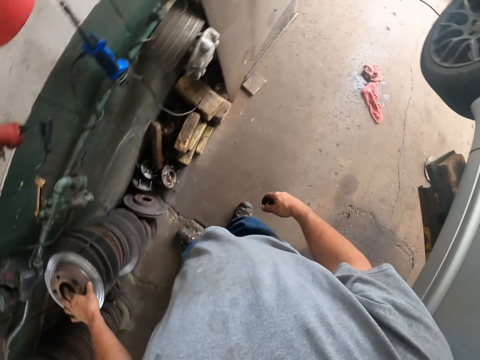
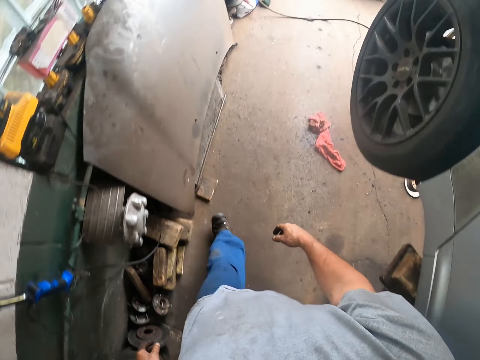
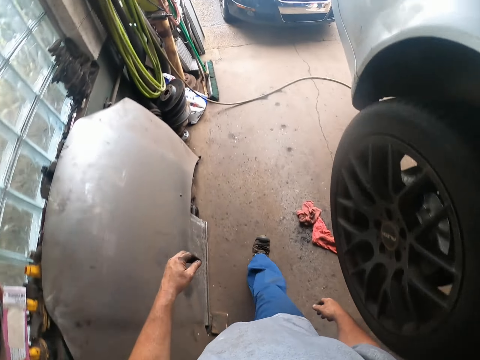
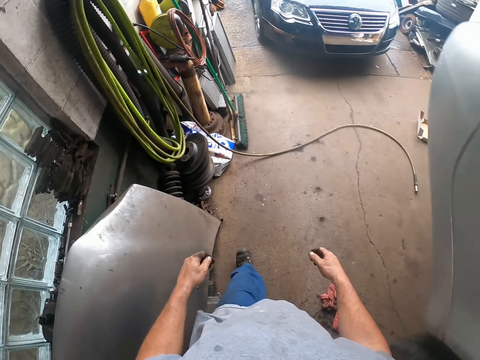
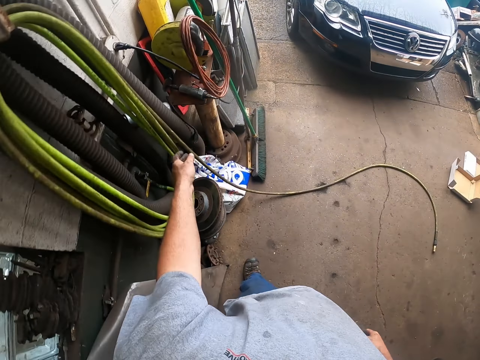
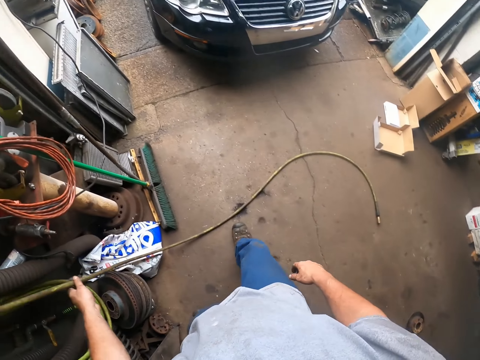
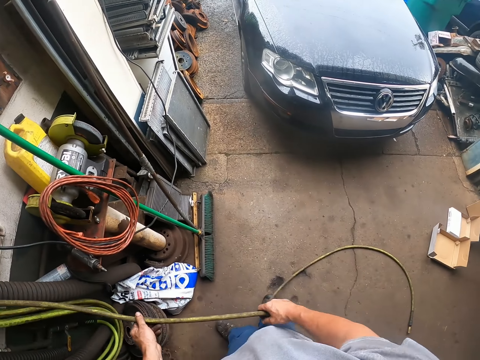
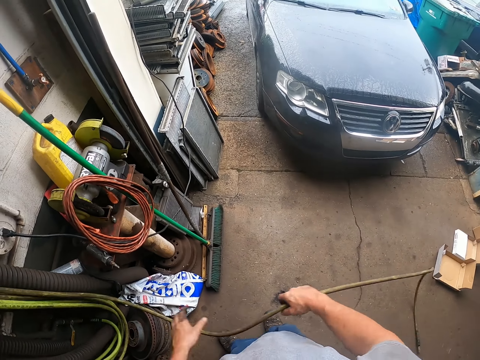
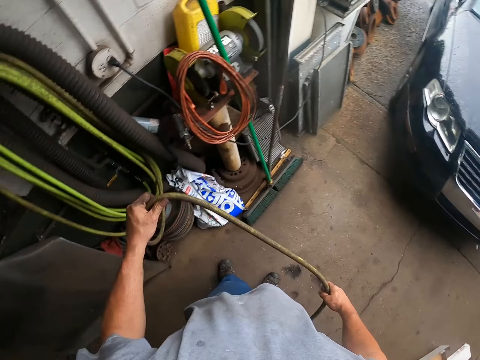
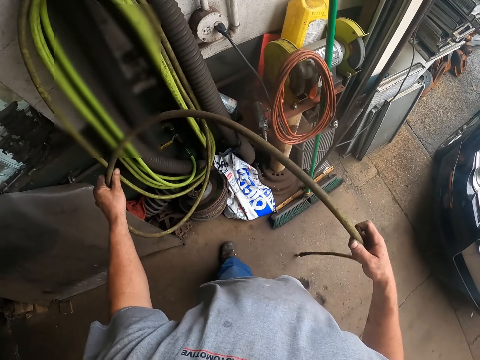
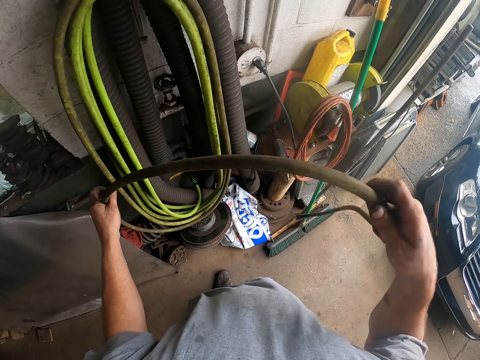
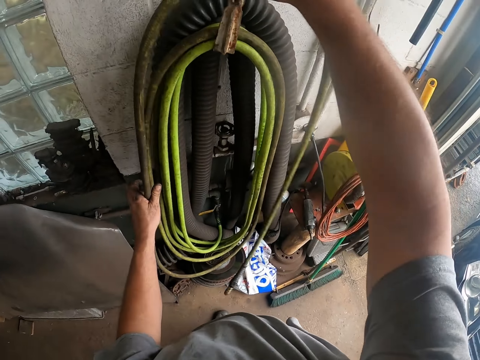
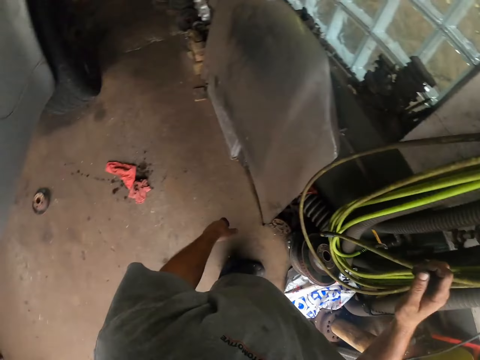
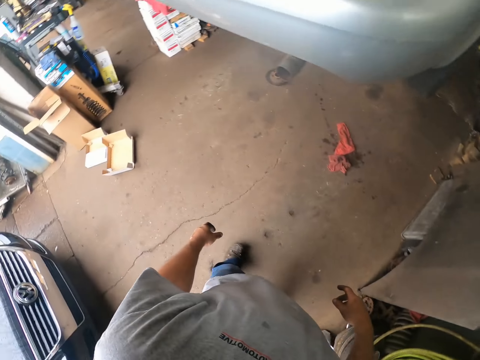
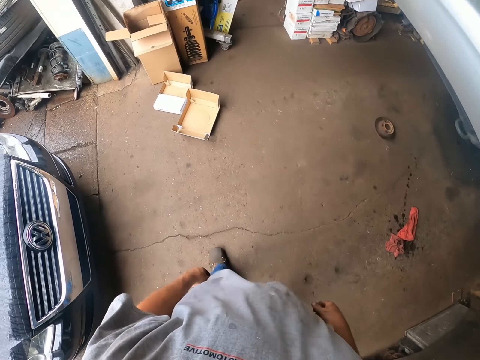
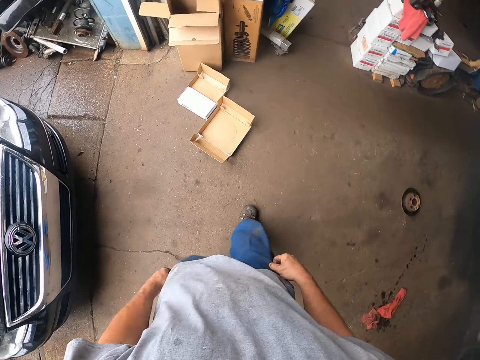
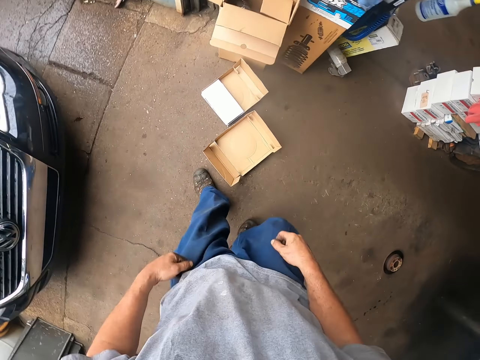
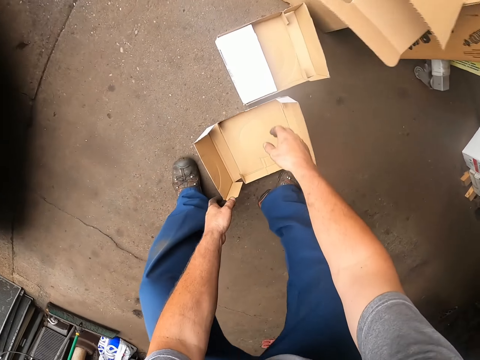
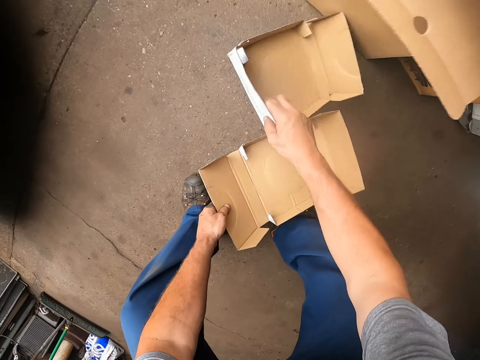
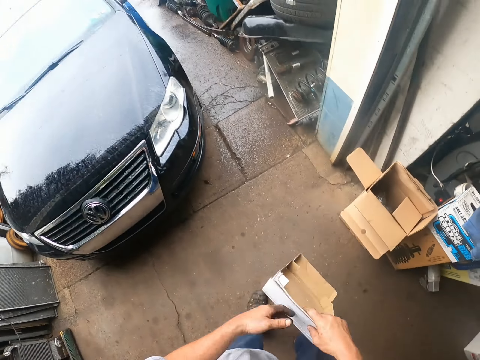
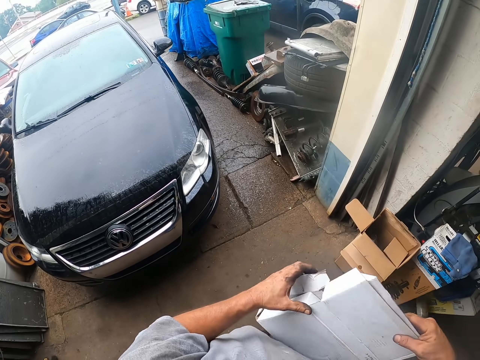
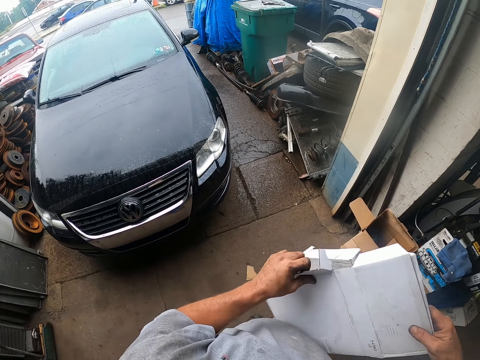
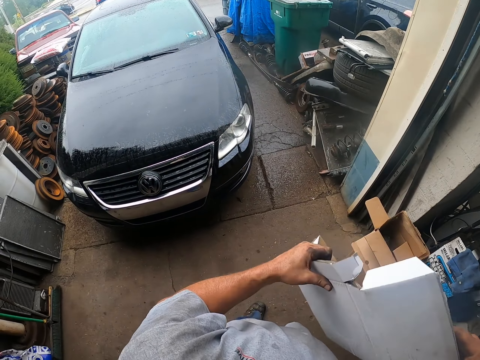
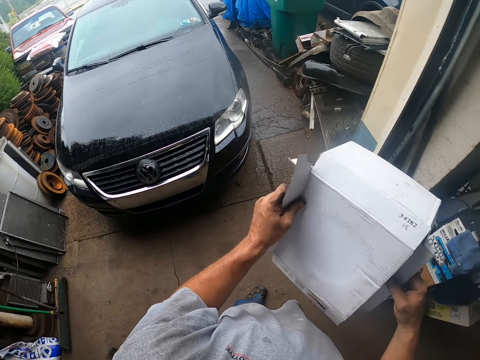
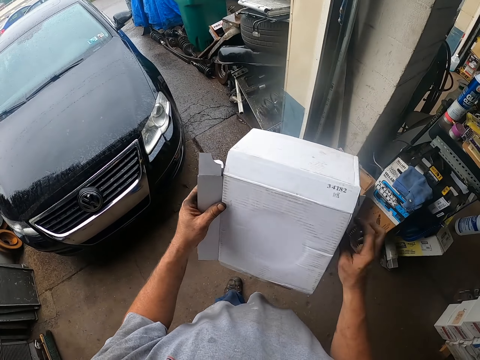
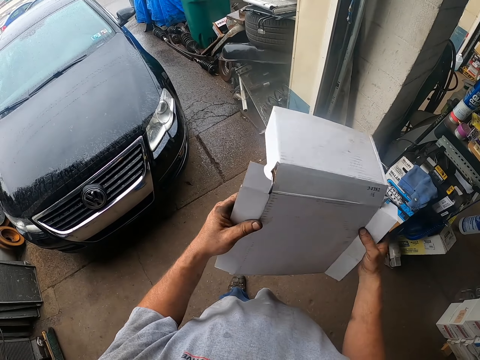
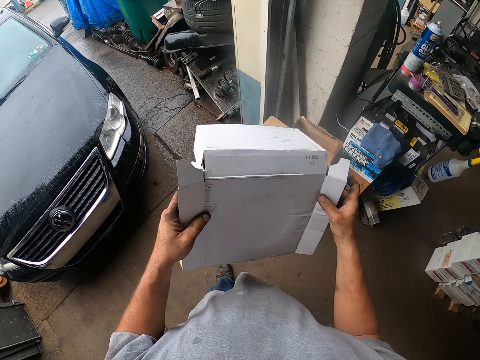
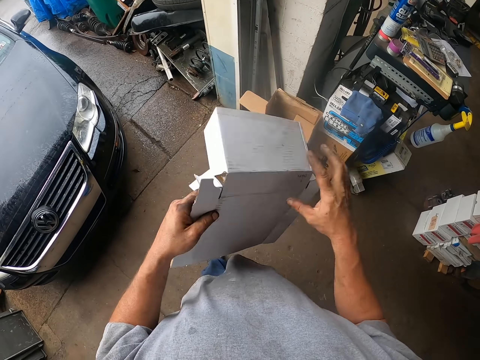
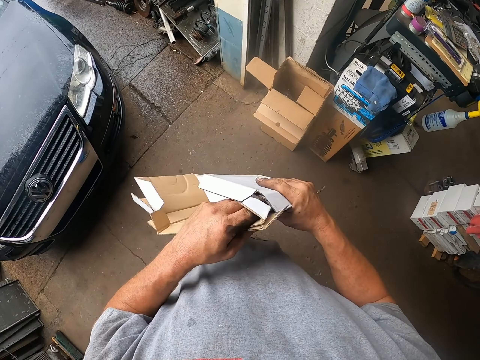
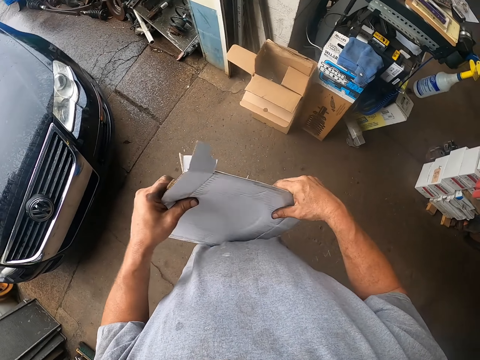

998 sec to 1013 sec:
The camera wearer walks to the pipe. They adjust the pipe. They wind the pipe on the wall. They walk to the boxes. They pick up the cardboard box on the floor. They fold the boxes.

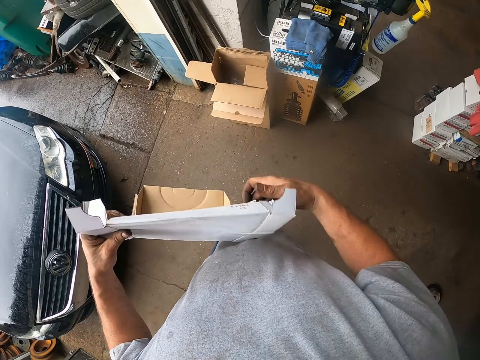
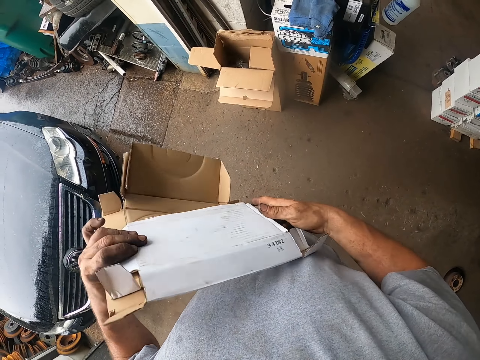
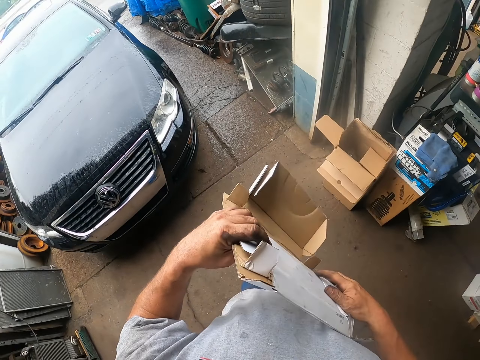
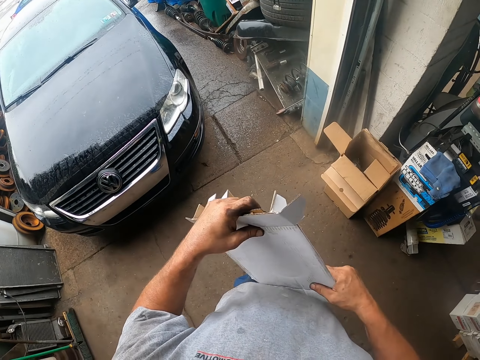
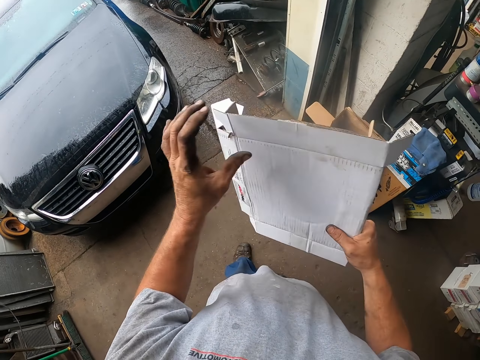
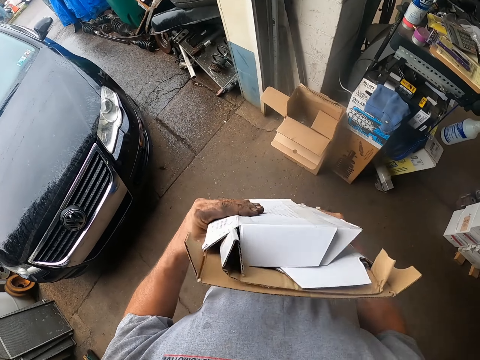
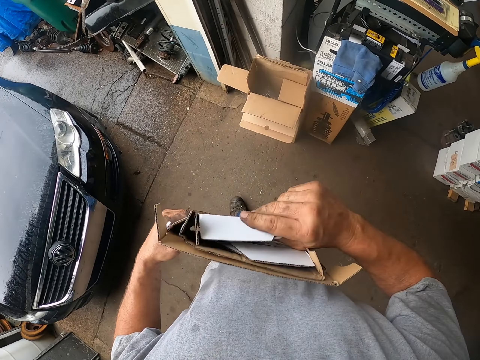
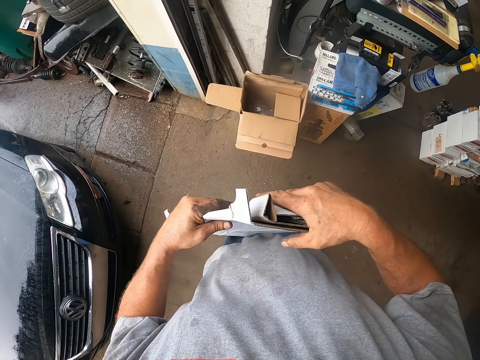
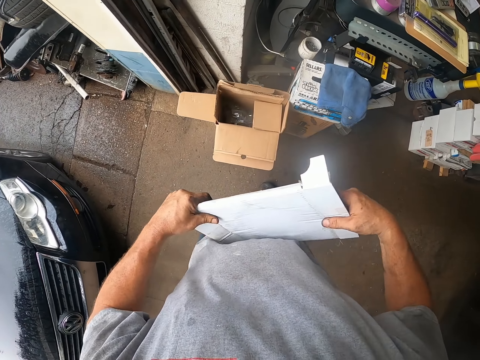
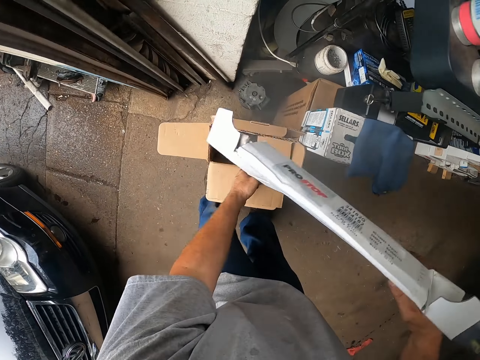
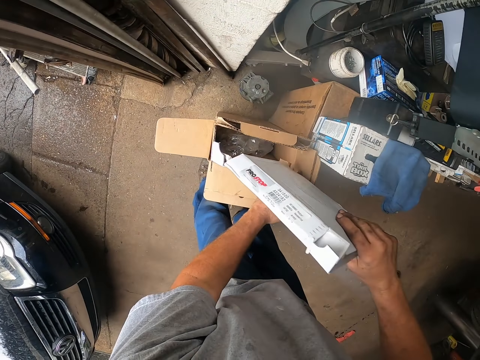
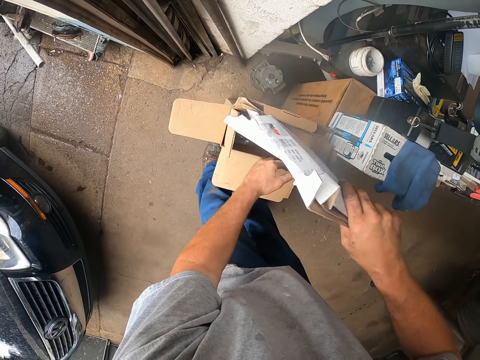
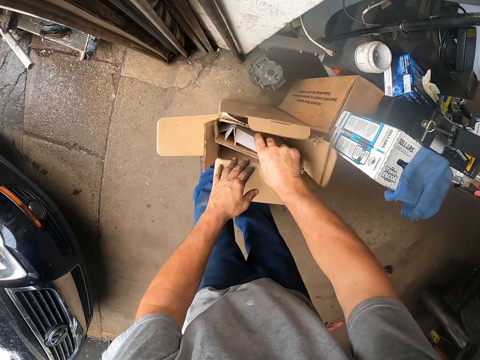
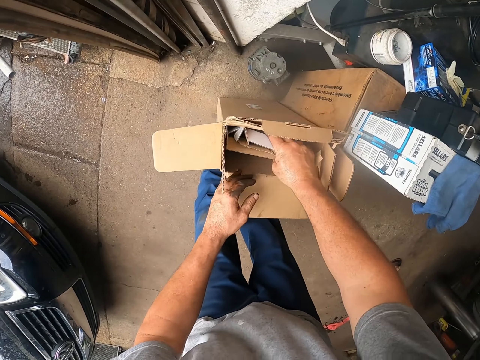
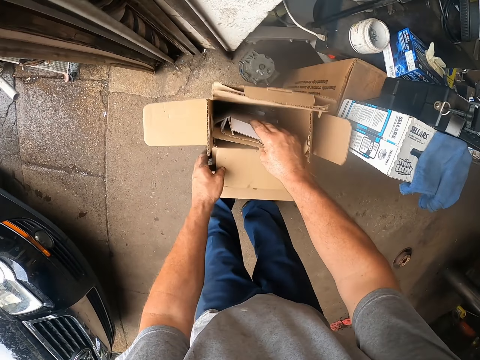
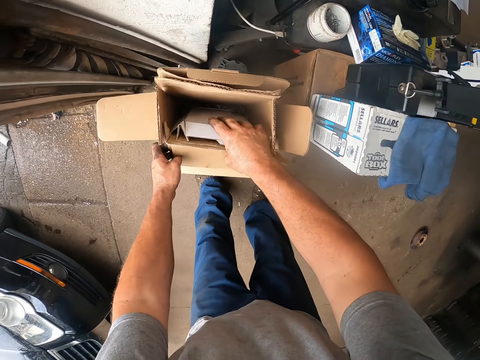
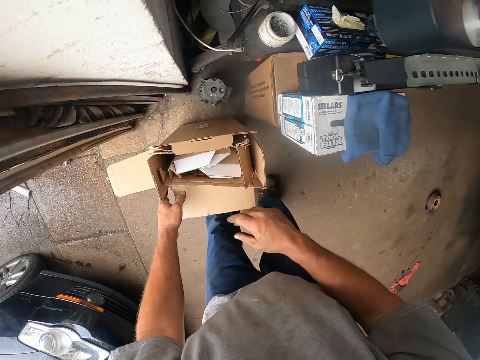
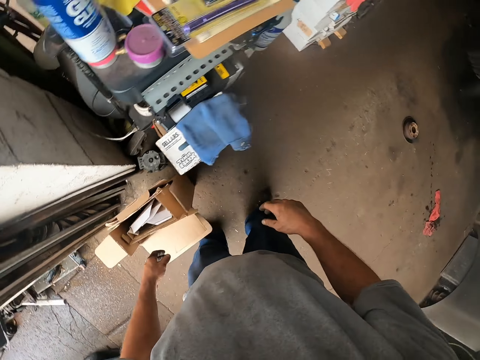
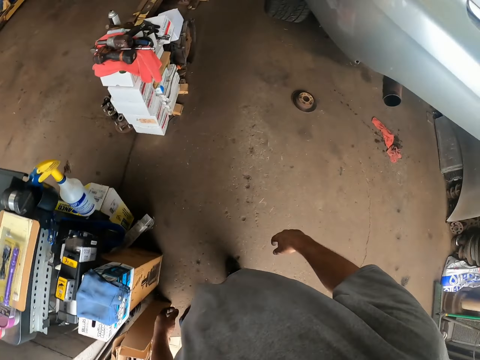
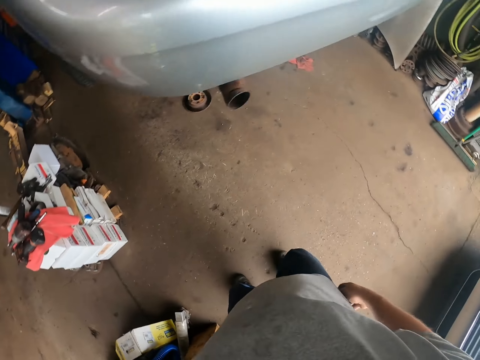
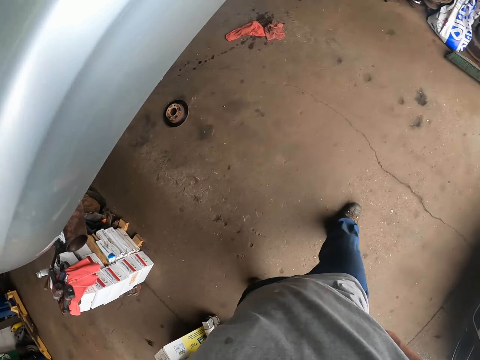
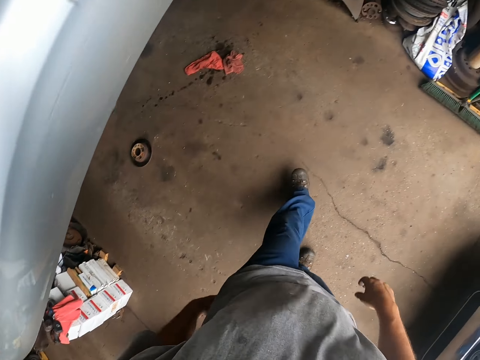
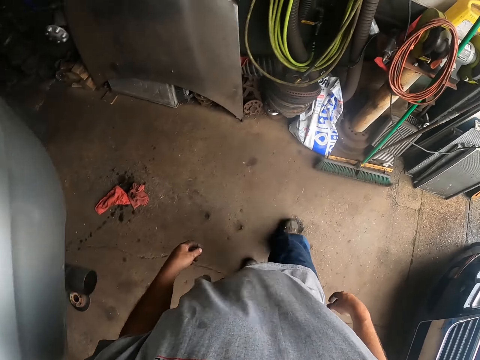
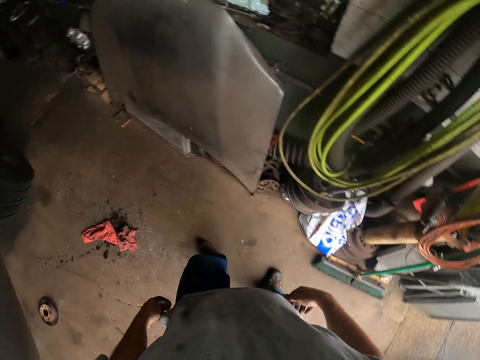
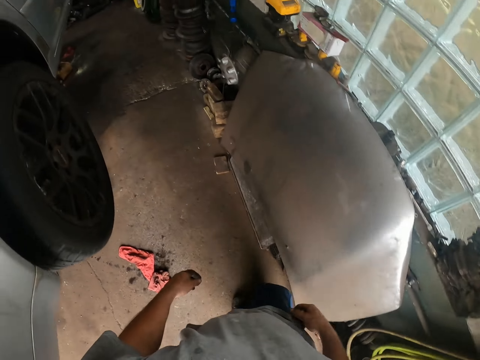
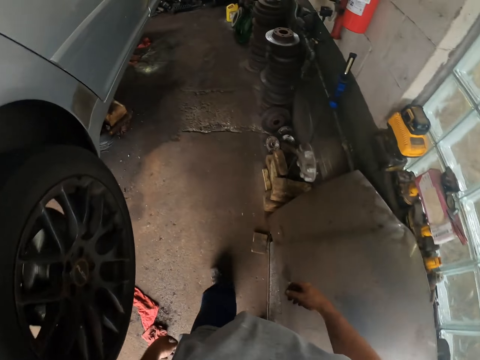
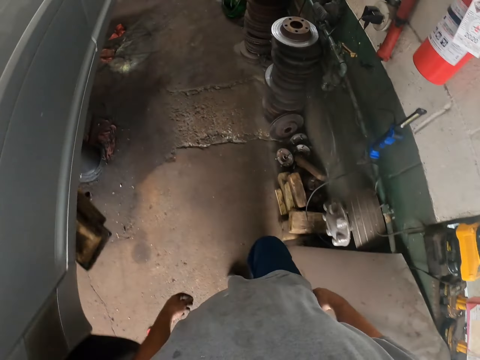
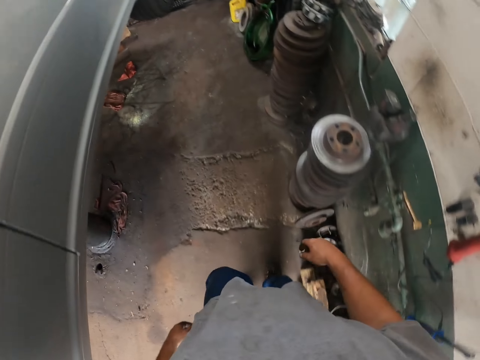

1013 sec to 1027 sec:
The camera wearer puts the cardboard box inside a box. They walk around the car.
